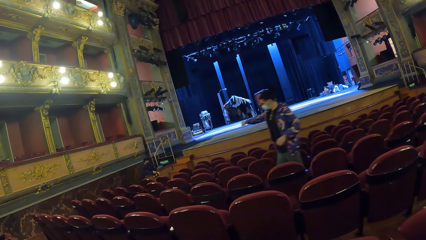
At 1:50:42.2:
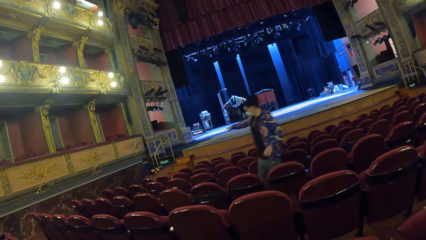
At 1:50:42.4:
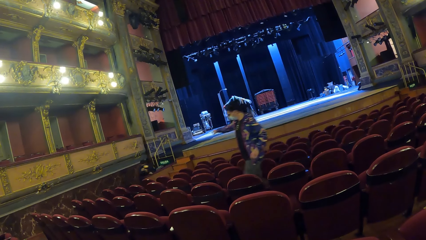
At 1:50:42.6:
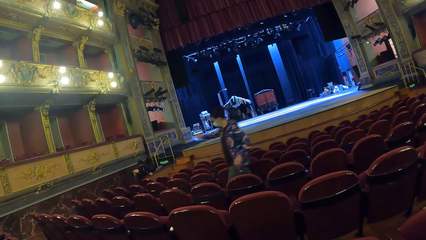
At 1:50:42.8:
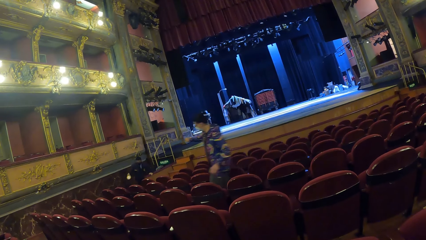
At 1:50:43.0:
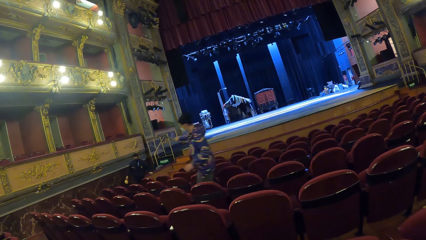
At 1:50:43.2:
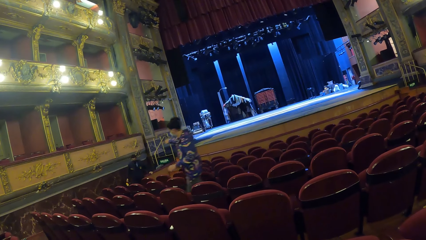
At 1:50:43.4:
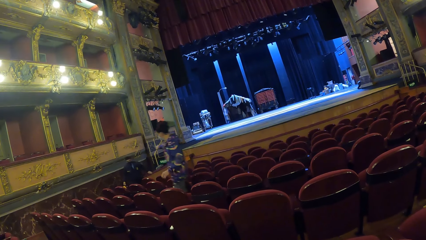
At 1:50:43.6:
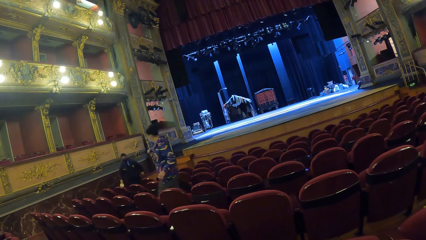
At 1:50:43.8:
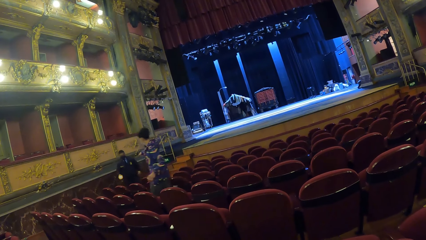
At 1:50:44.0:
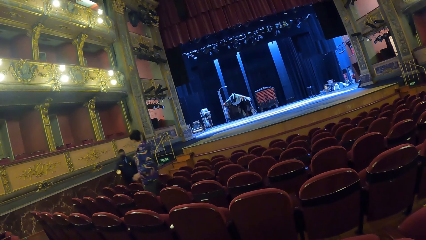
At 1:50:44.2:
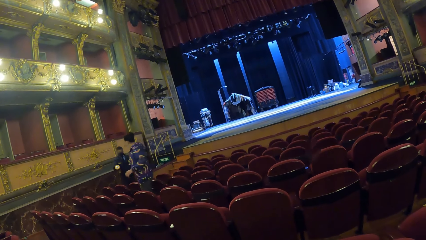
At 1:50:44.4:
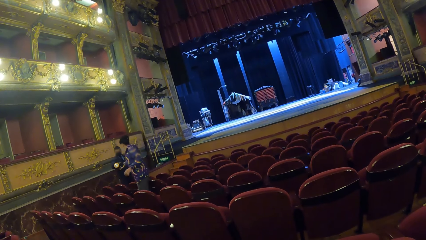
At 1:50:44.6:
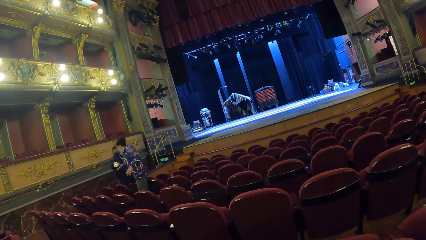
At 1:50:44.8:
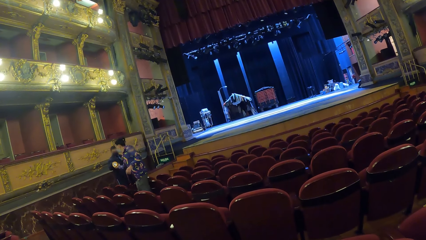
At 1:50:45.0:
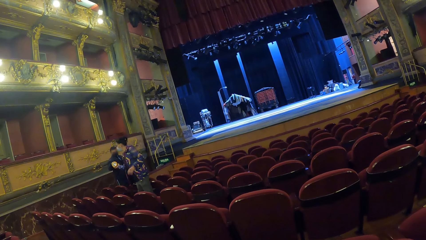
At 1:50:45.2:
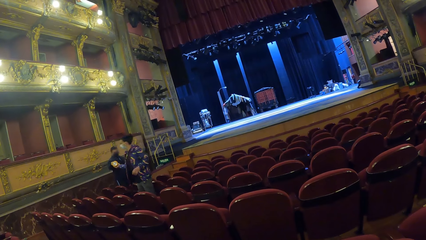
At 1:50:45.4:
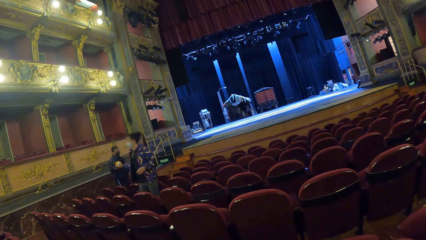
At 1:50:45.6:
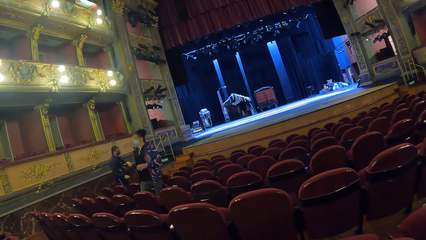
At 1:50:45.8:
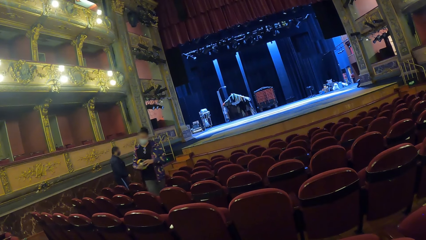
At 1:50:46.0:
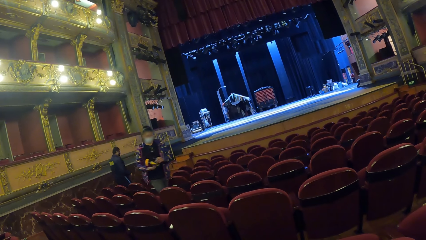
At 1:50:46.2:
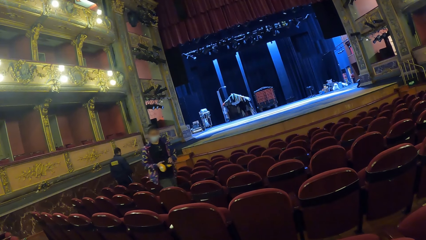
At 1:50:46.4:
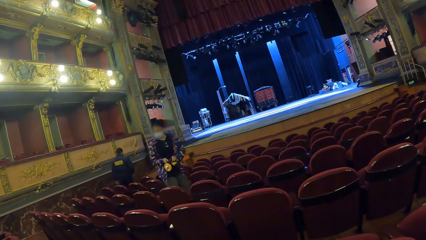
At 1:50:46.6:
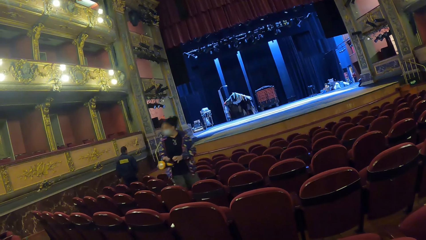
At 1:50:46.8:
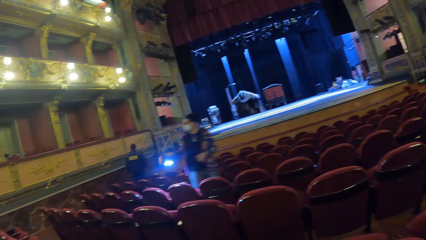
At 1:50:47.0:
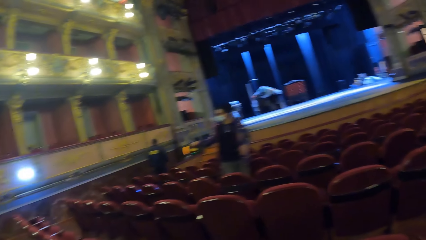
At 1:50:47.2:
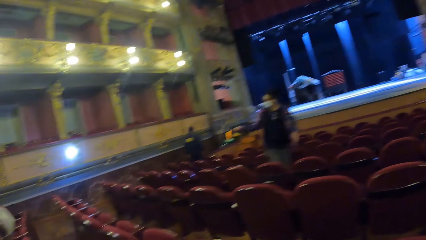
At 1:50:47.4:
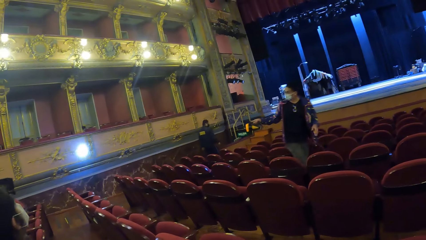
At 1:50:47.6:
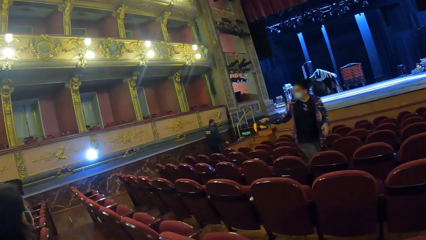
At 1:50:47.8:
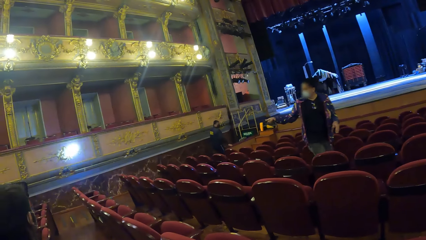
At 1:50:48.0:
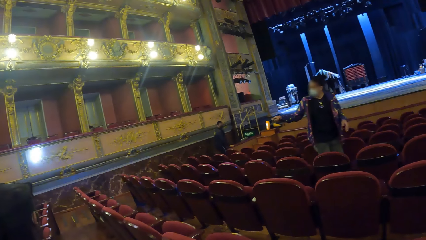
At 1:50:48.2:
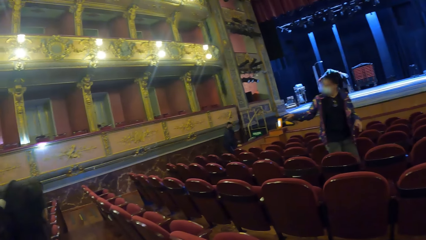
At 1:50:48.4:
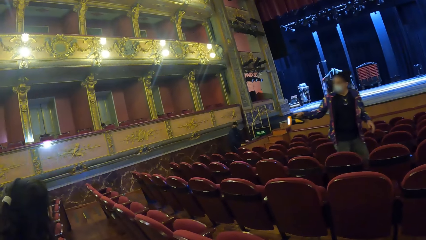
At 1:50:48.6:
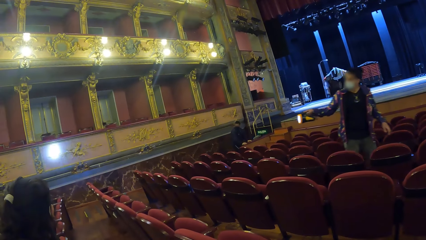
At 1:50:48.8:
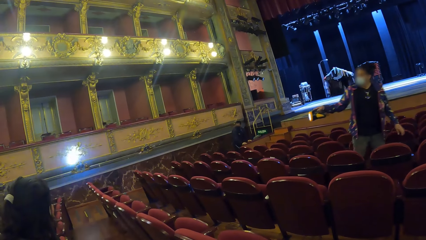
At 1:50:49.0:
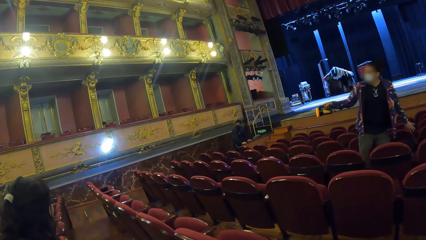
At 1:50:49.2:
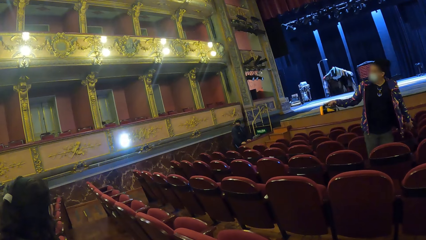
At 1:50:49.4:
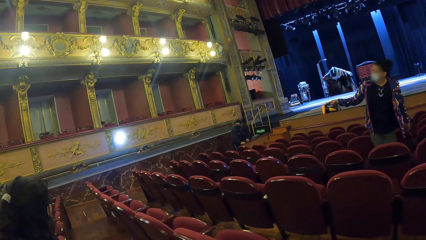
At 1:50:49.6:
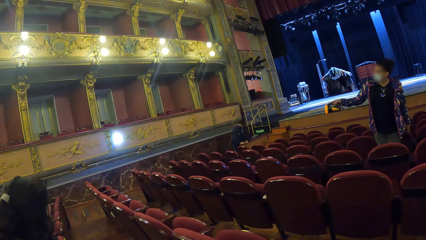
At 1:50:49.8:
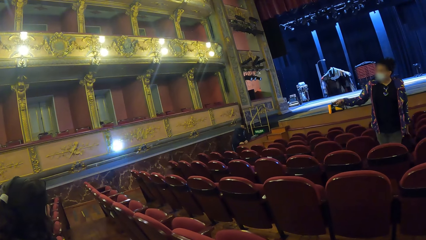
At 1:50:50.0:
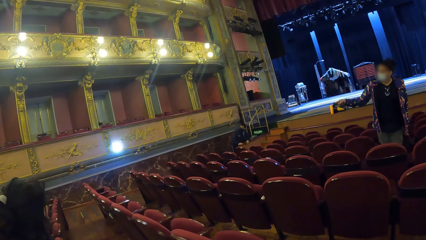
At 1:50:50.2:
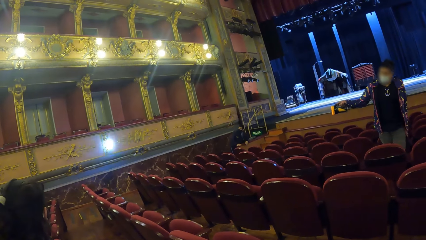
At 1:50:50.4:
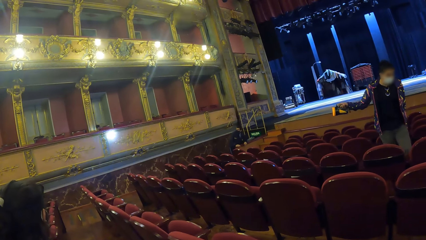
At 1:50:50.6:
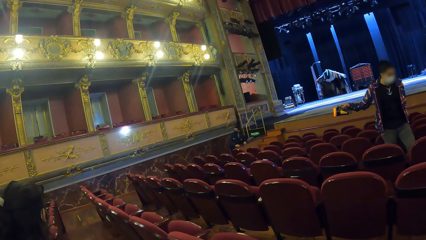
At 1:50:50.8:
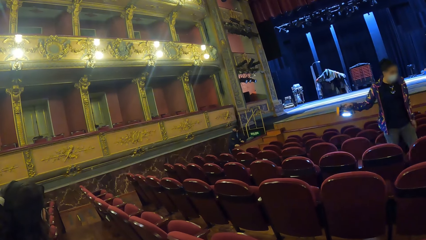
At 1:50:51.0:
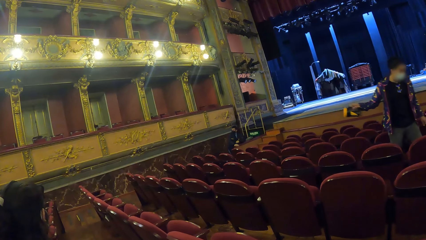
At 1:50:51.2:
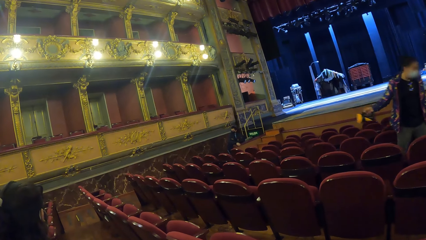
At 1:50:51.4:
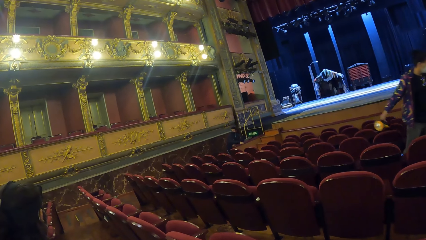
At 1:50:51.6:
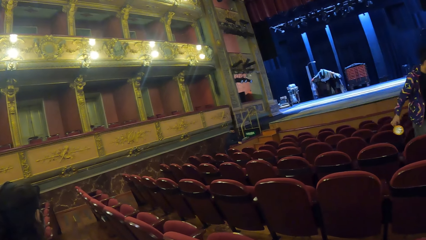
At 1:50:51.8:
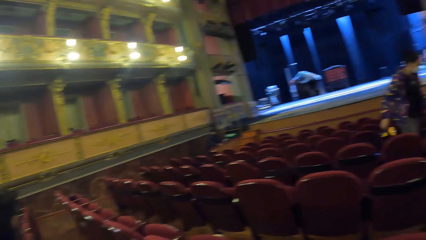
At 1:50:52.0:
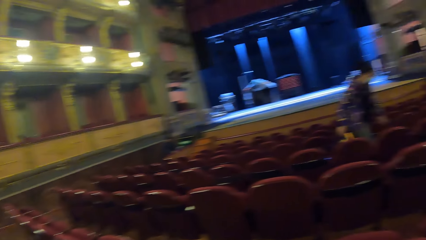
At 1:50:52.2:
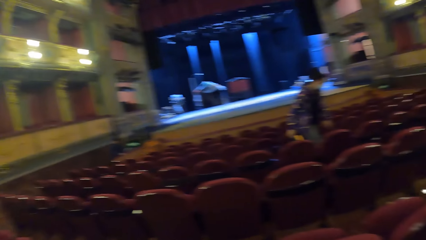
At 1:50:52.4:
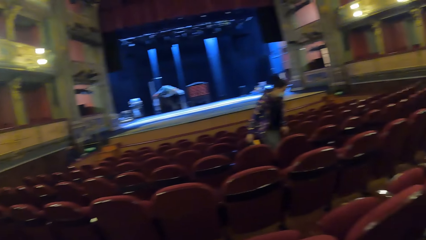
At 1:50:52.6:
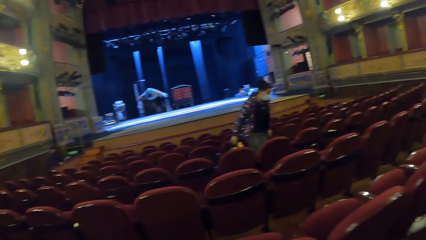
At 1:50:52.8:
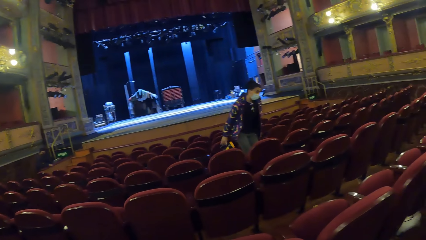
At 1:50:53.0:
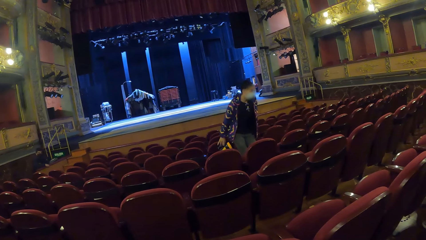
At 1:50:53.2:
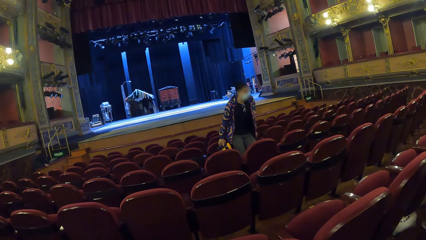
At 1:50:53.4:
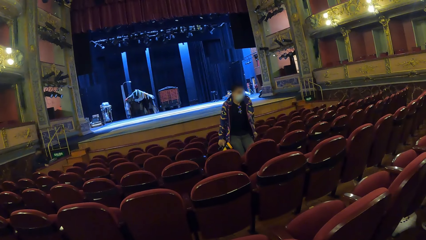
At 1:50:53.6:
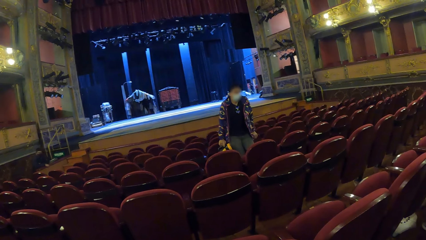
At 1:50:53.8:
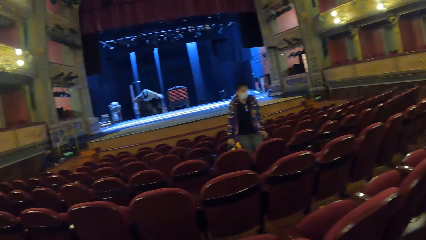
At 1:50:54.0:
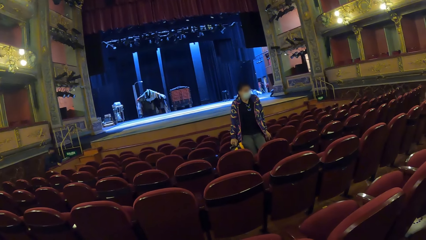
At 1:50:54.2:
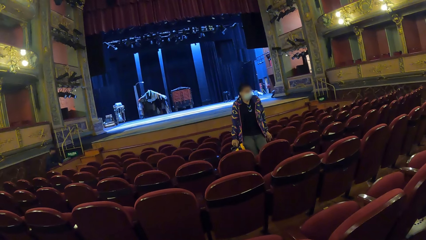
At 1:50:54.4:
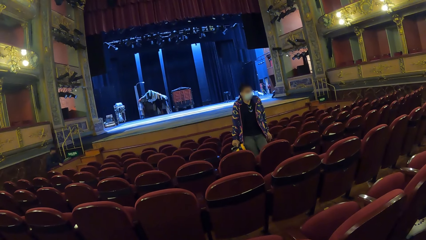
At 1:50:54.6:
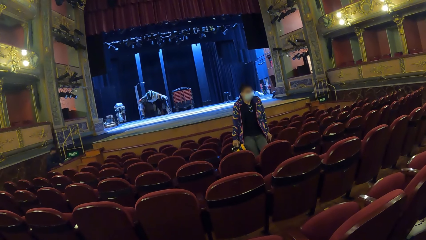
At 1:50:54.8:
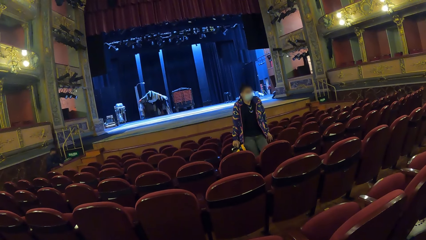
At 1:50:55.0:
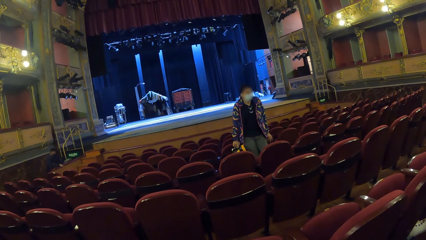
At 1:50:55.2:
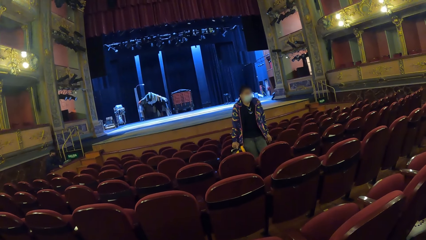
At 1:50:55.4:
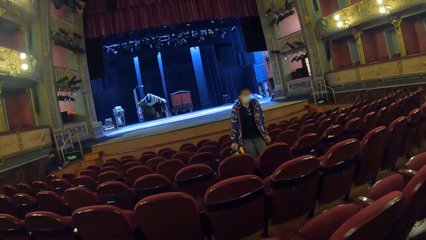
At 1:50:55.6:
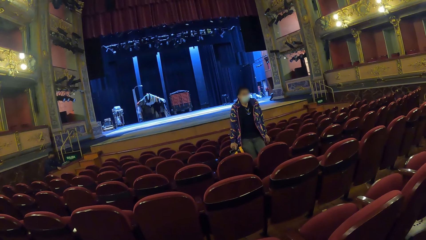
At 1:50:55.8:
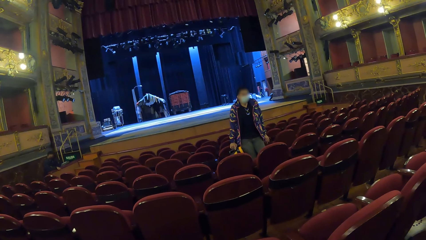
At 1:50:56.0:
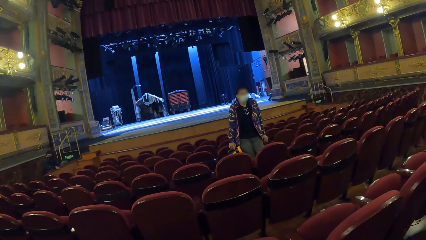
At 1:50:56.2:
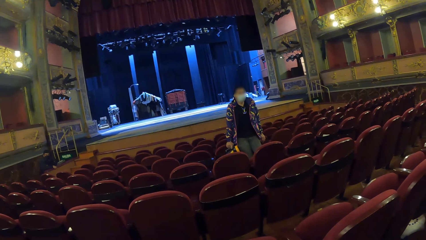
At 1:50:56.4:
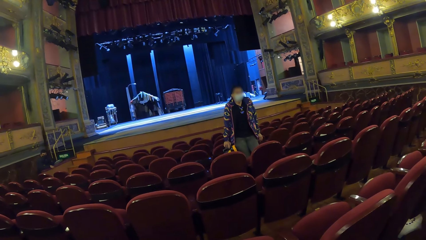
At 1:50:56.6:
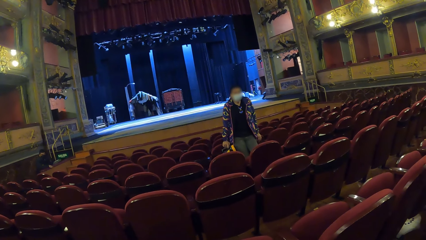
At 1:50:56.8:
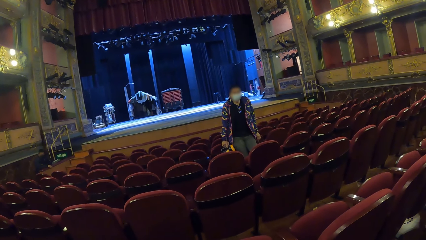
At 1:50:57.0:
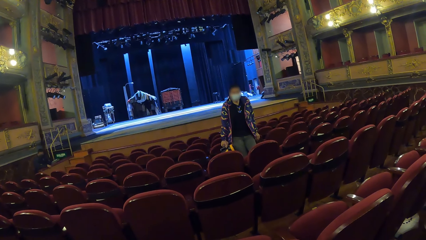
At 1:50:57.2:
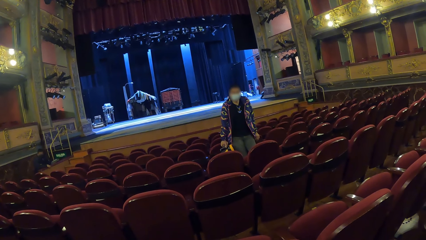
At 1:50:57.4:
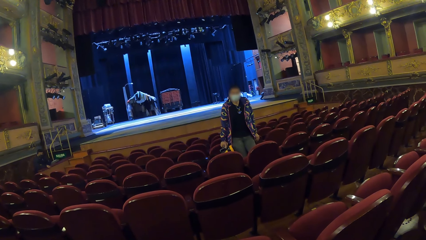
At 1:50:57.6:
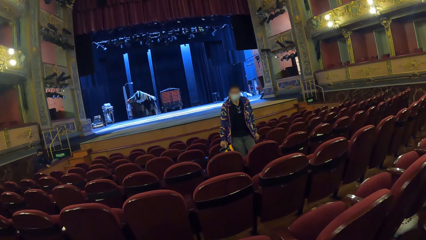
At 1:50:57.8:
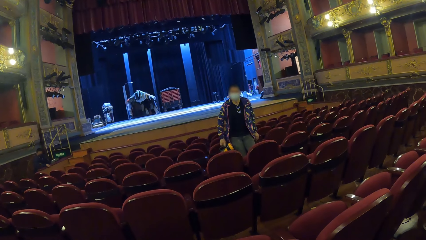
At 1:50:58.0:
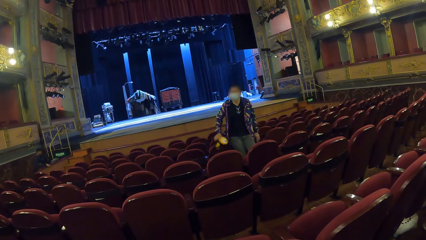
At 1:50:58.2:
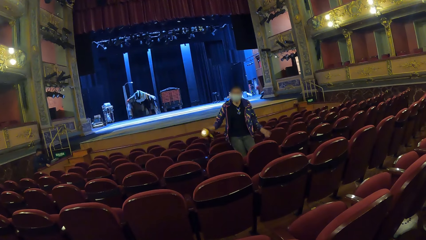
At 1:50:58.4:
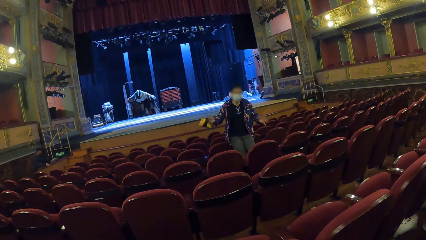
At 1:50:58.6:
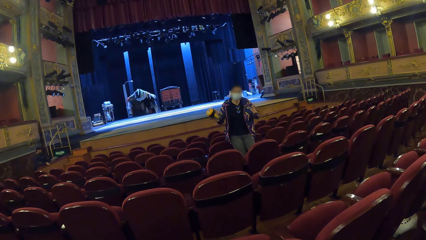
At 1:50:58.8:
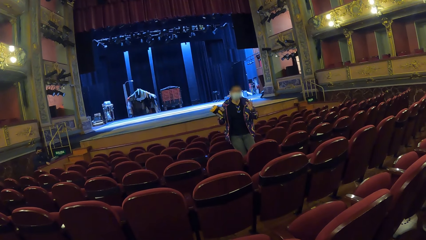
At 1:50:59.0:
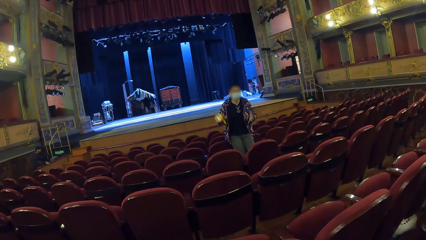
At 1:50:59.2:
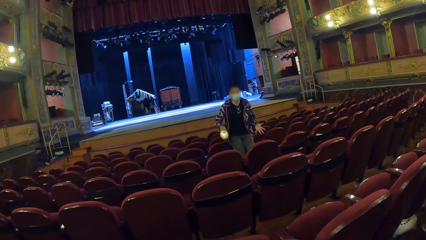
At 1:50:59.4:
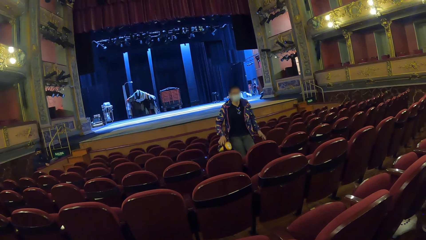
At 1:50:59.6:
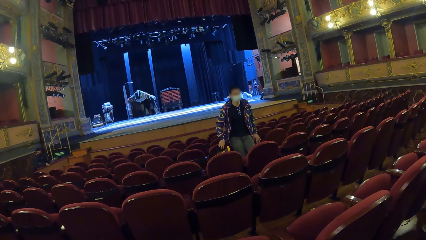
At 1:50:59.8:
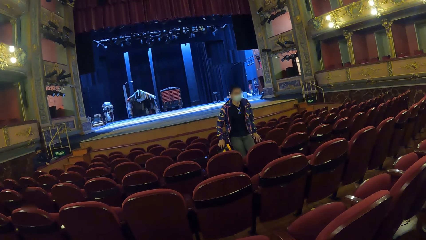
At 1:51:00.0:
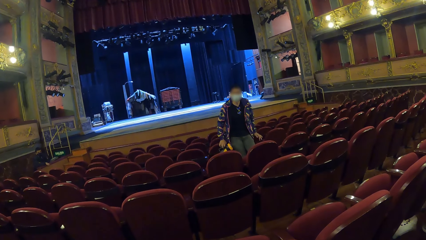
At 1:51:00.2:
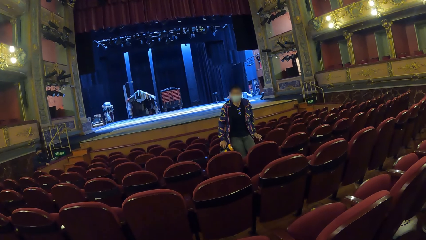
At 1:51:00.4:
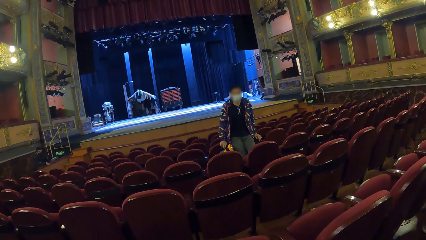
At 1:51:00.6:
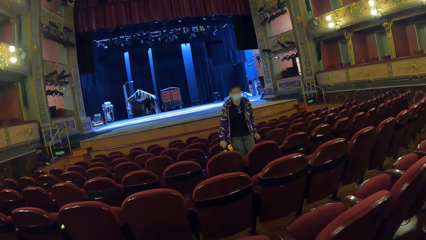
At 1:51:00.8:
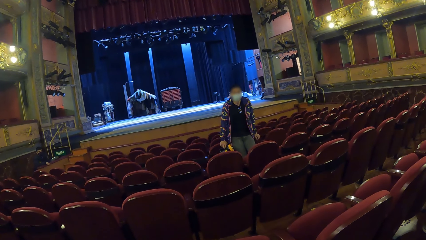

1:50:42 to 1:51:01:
The man gives the woman a flashlight. The woman holds the flashlight and switches on the flashlight. The camera wearer looks around the movie theatre room. The woman leans against the chairs. The camera wearer looks at the woman. The woman moves her hands and holds the chairs. The camera wearer looks at the woman.
